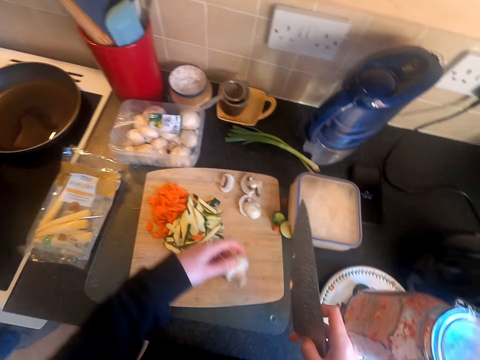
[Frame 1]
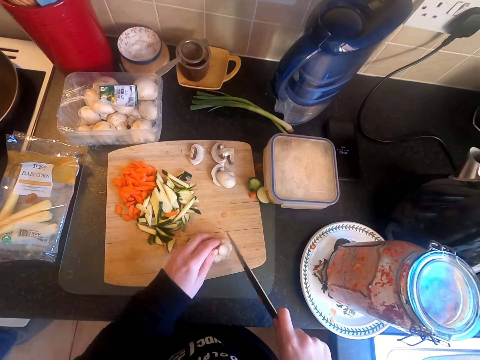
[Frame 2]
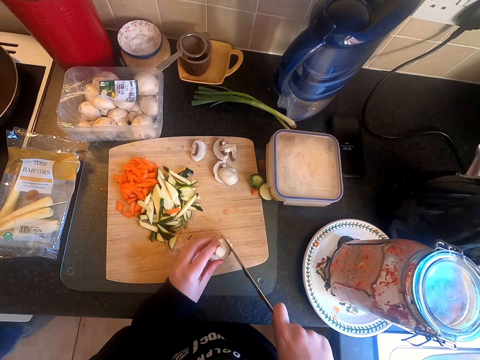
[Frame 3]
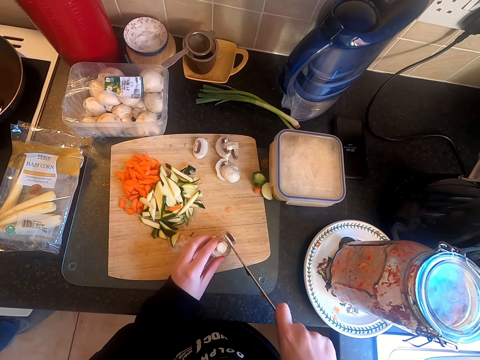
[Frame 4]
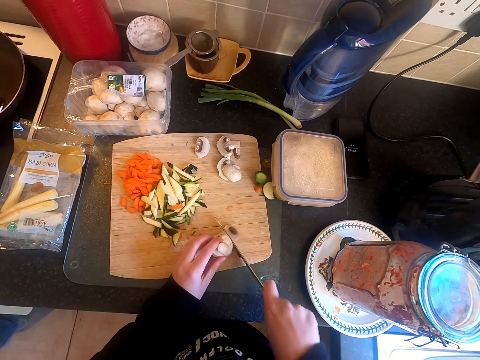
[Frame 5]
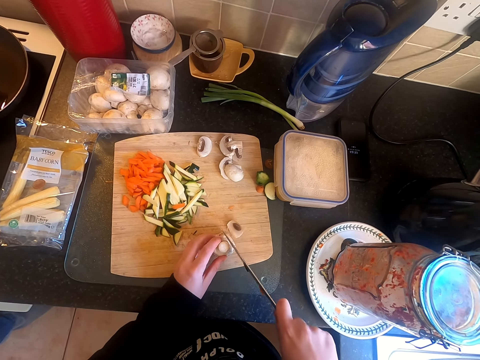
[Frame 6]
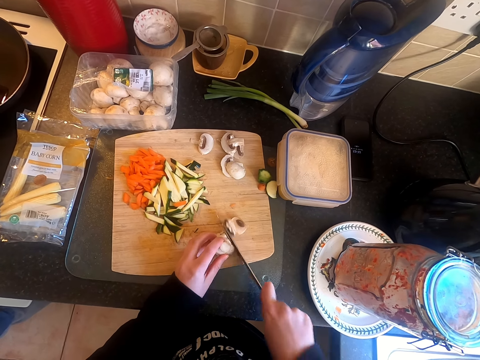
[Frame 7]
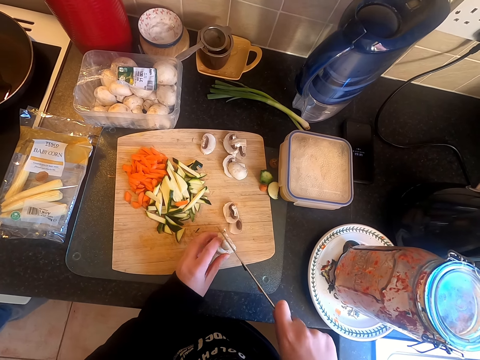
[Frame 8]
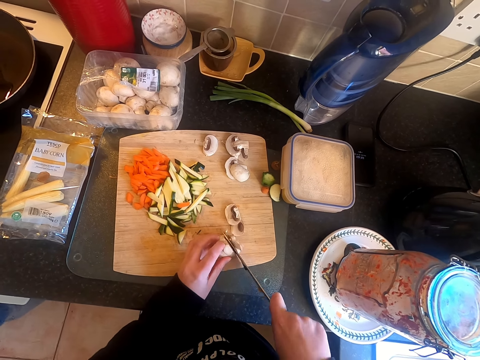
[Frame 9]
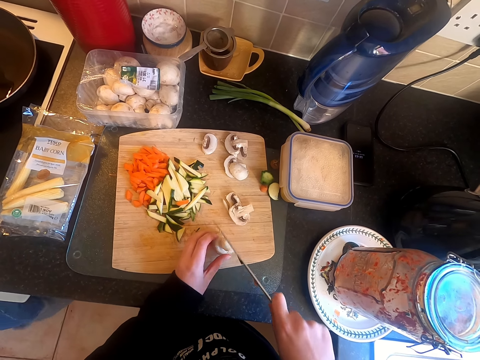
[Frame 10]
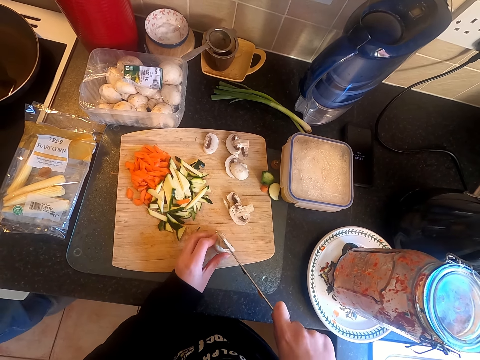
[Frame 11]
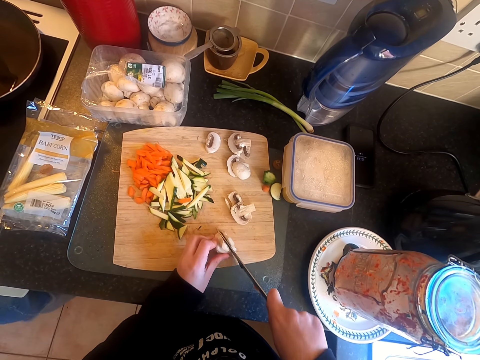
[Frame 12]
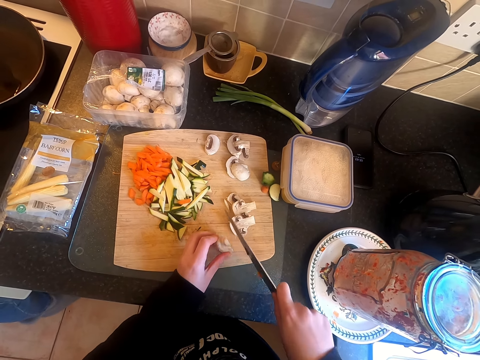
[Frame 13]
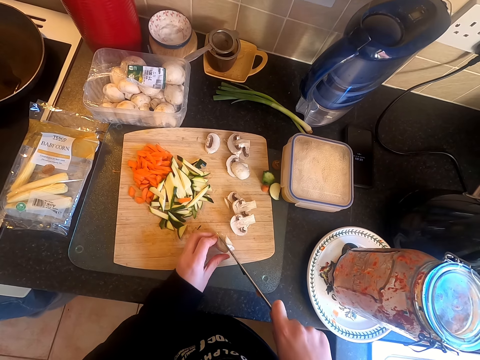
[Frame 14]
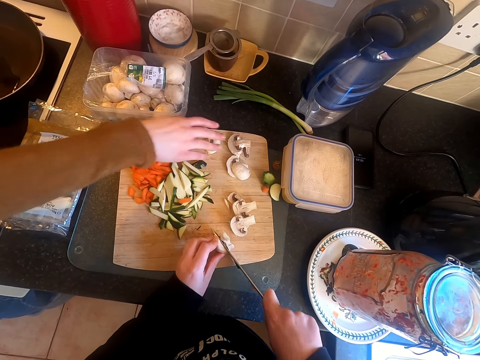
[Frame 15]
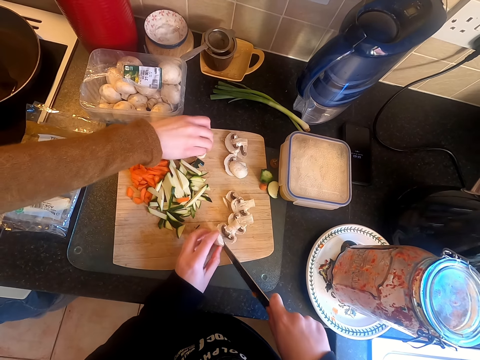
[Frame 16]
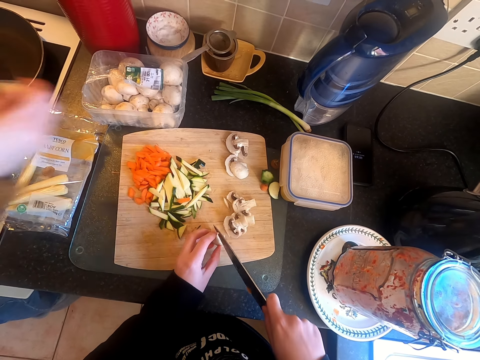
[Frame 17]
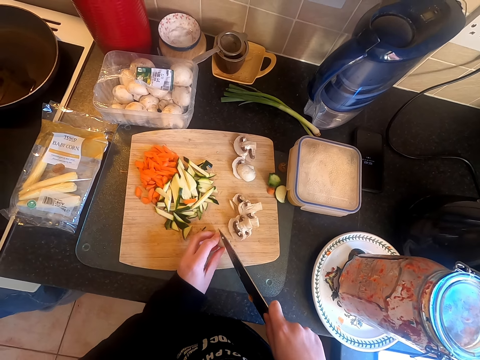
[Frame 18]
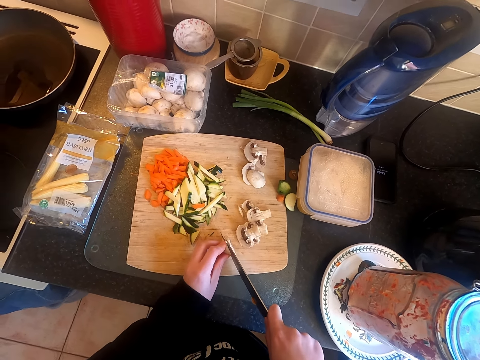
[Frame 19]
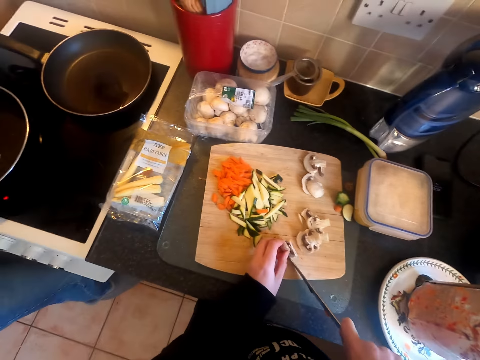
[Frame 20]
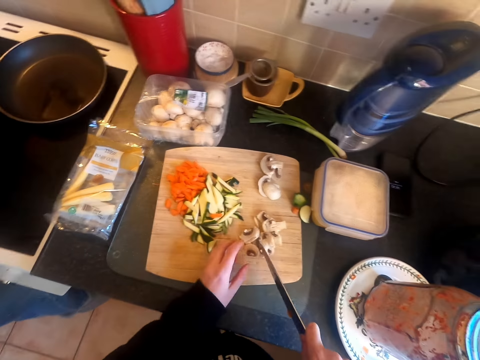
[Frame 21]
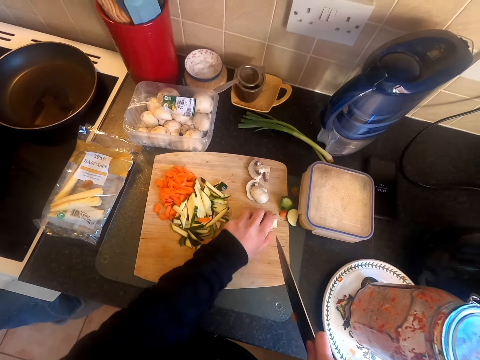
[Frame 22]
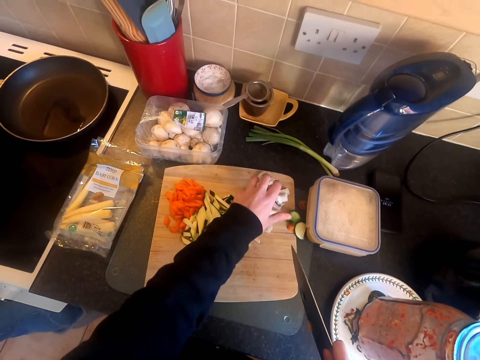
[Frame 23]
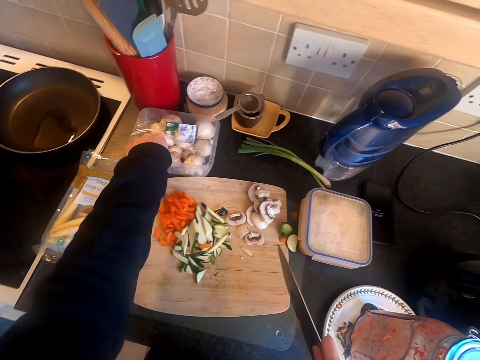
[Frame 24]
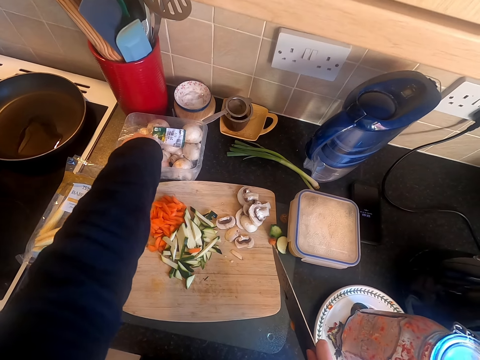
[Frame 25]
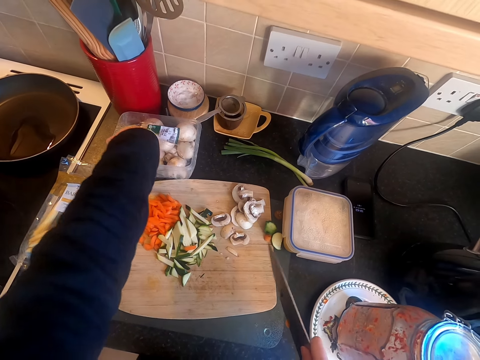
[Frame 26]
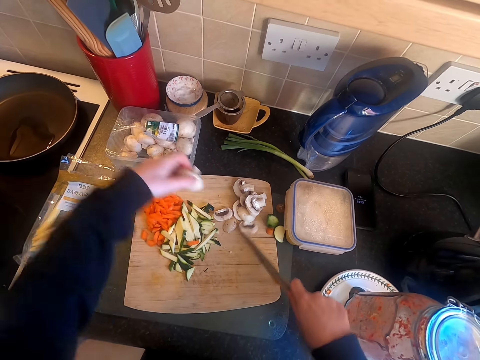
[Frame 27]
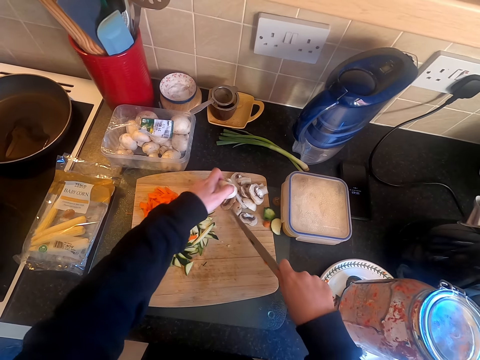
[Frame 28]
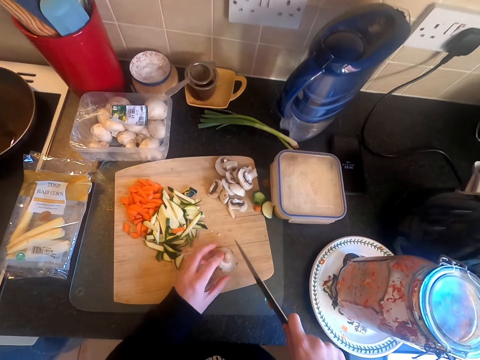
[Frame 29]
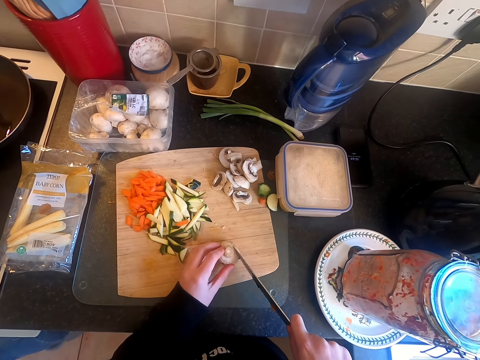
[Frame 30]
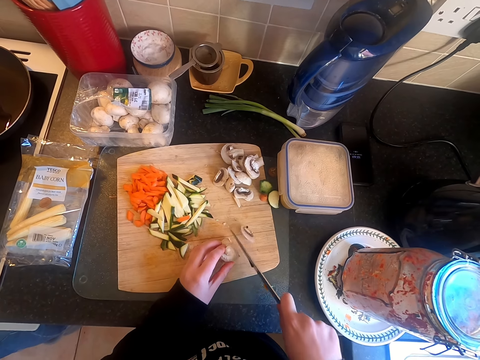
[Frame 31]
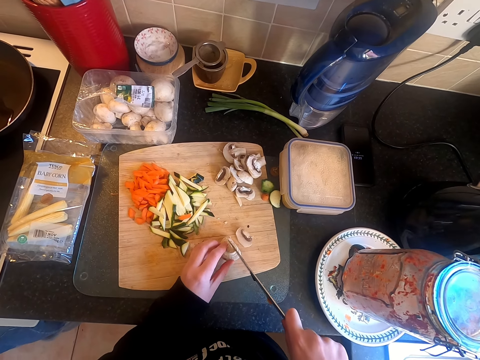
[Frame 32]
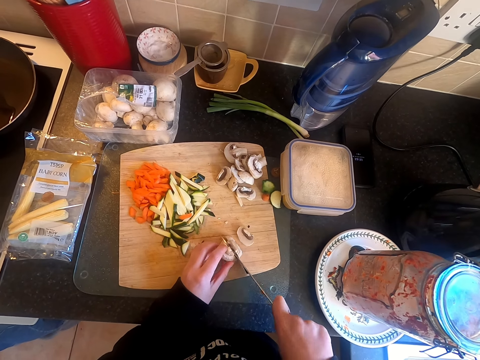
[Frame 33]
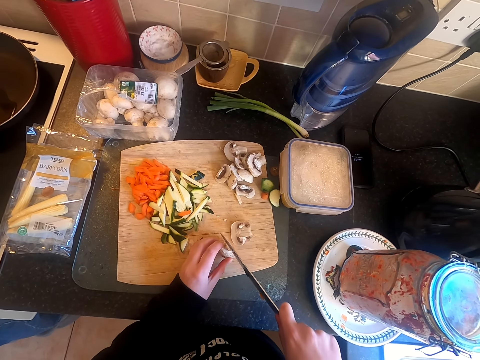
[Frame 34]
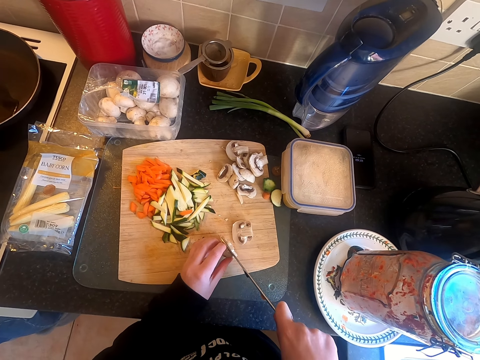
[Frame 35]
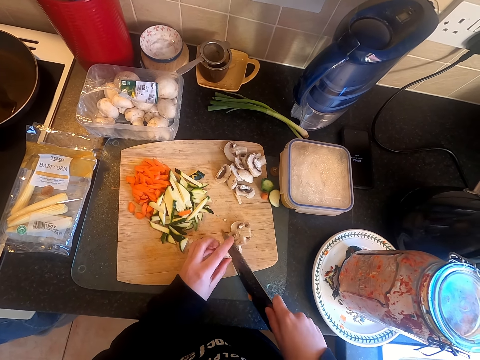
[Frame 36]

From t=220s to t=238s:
The camera wearer picks mushrooms from the package. They chop the mushrooms on the chopping board with a knife. A woman picks a sliced mushroom from the chopping board. The camera wearer cuts something with the knife. They move something in the cutting board. They pick mushrooms from the package. They move something in the cutting board. They chop the mushrooms on the chopping board with the knife.

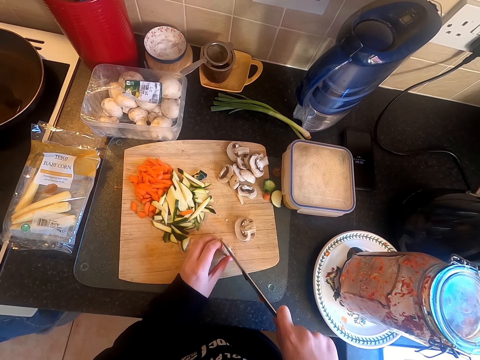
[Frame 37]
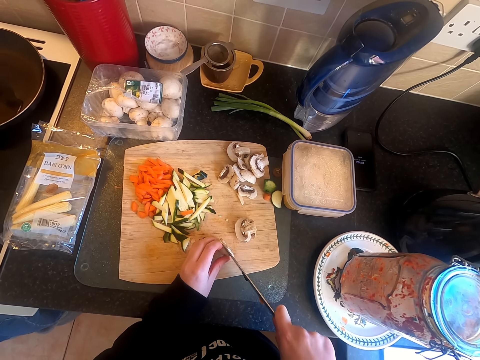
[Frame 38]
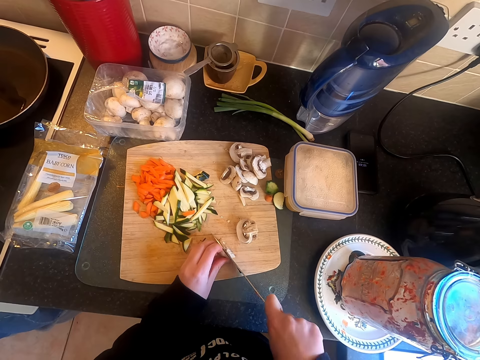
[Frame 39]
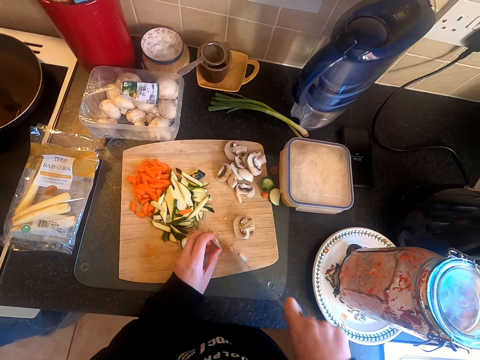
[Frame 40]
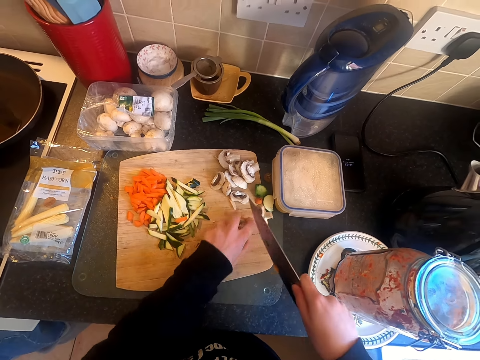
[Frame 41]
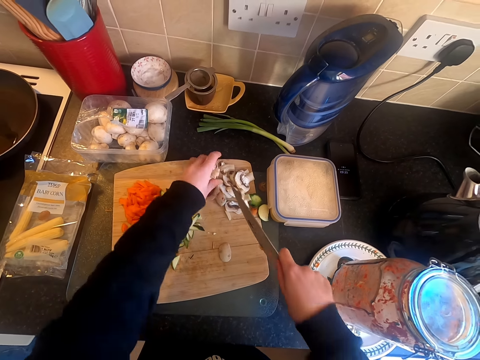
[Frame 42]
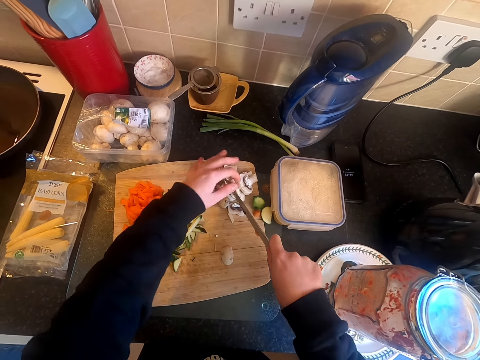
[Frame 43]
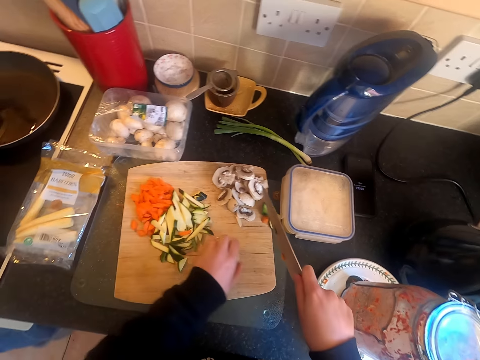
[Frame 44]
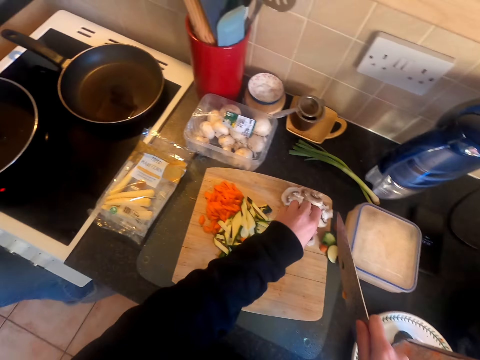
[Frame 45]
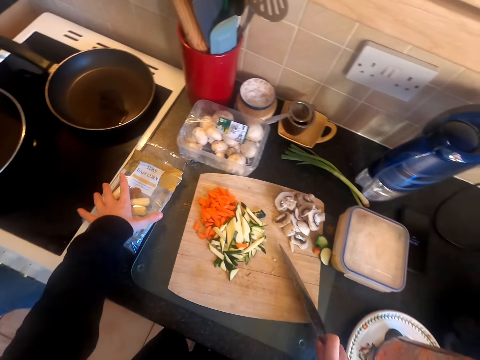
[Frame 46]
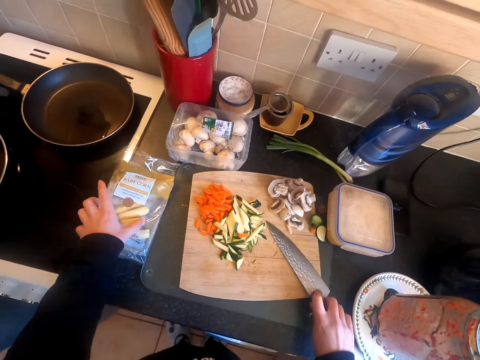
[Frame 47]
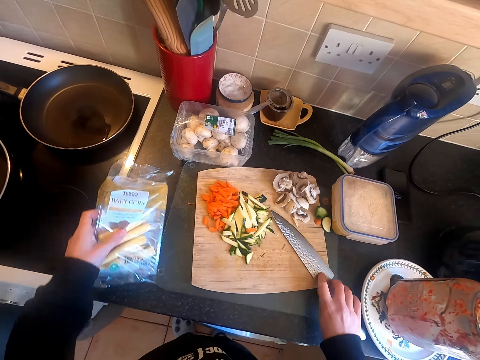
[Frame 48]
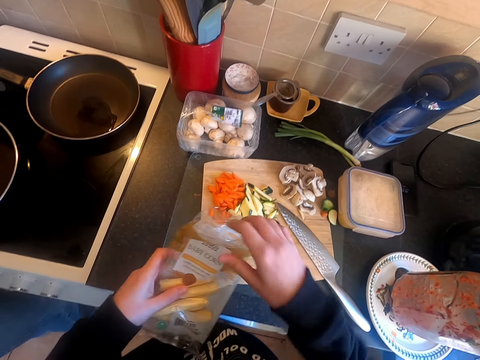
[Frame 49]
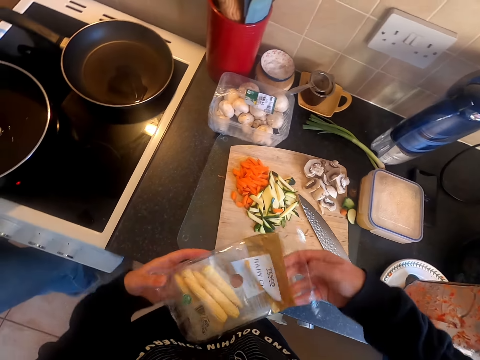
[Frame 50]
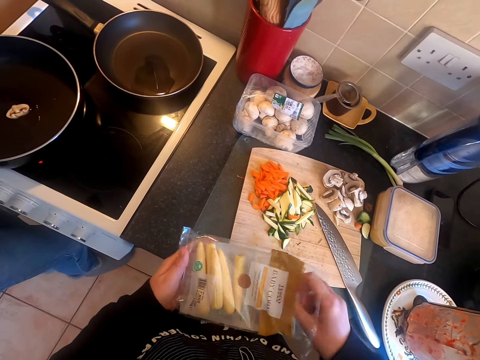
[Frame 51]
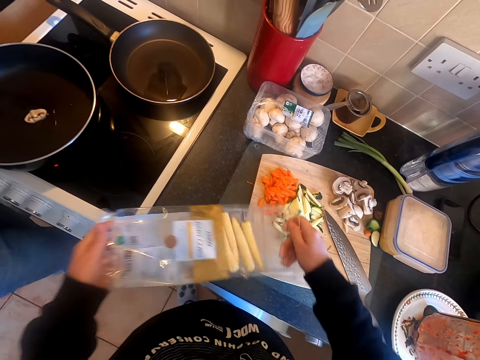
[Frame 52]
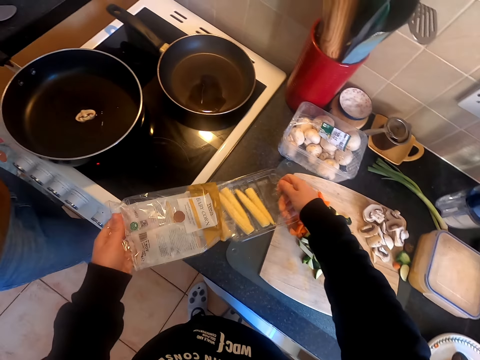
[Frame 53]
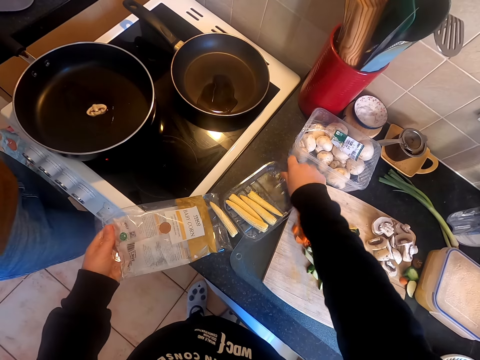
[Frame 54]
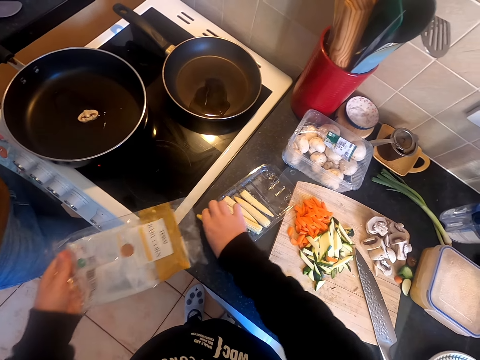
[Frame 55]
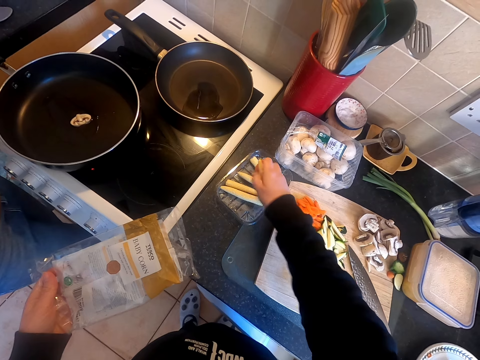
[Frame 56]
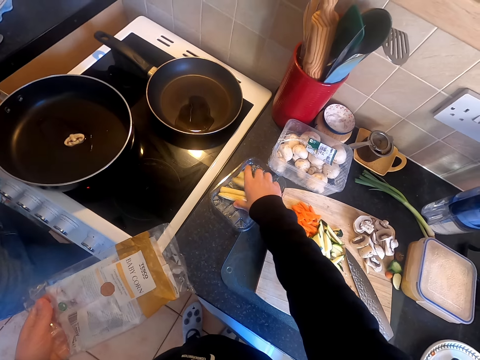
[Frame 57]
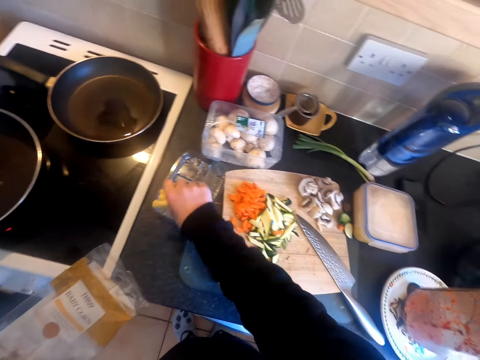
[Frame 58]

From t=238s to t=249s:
The camera wearer moves something in the cutting board. They pick something in a packet. They put the knife on the chopping board. They remove something from the packet. They place something in the counter top.
